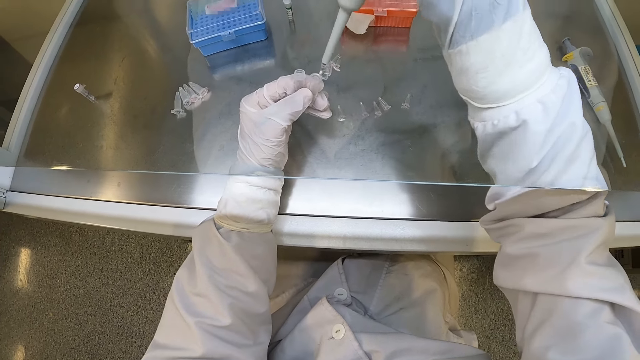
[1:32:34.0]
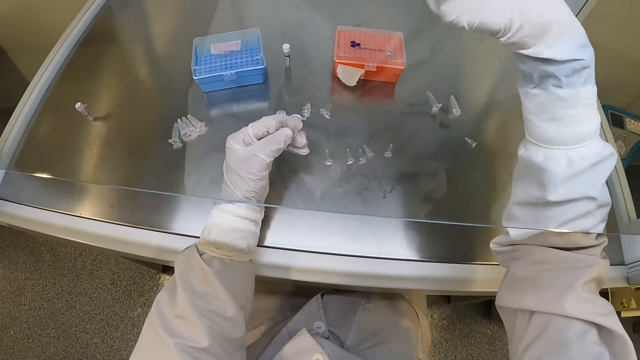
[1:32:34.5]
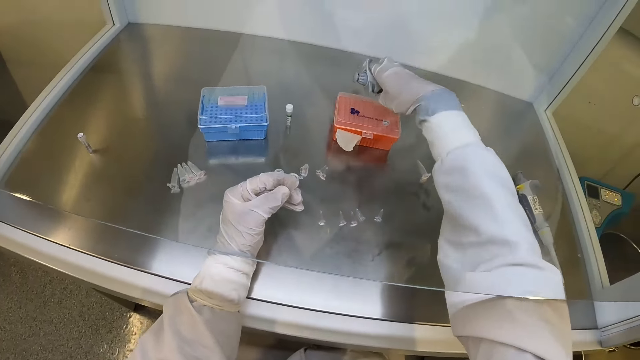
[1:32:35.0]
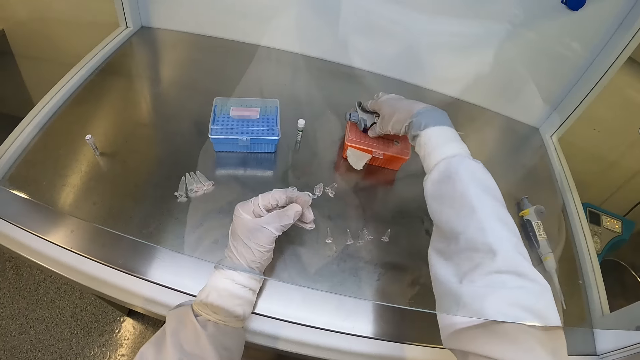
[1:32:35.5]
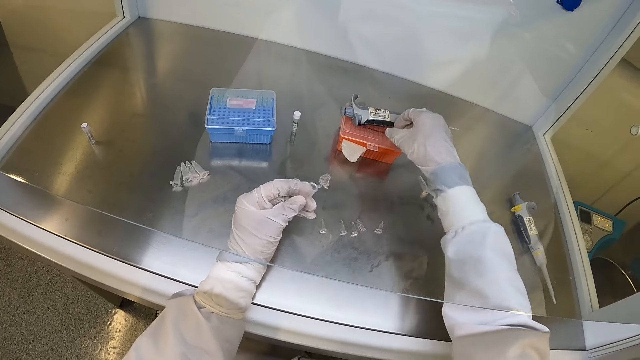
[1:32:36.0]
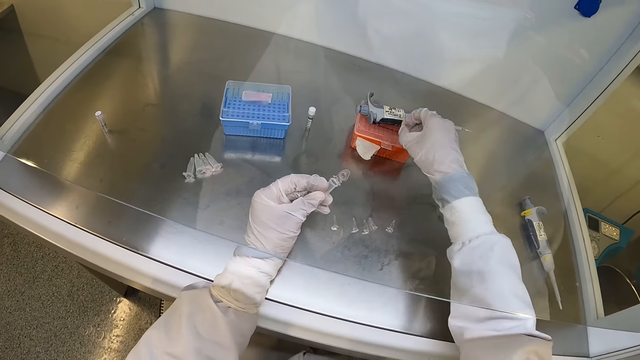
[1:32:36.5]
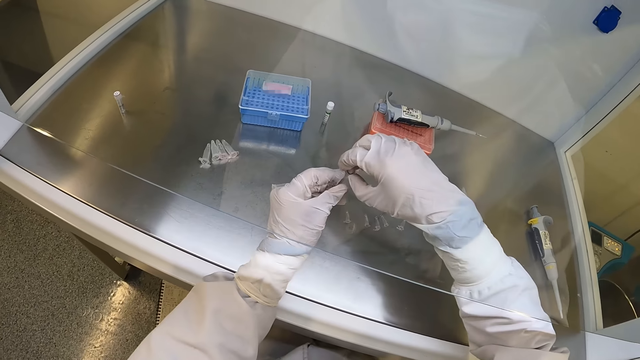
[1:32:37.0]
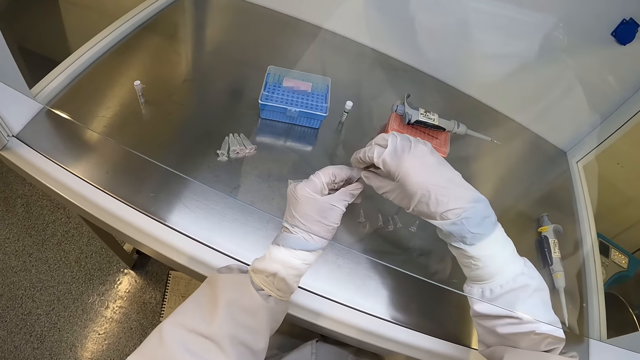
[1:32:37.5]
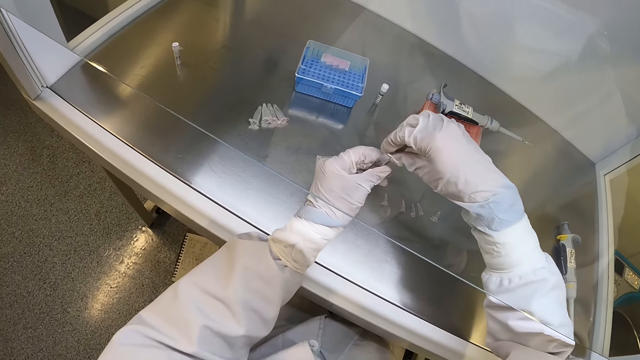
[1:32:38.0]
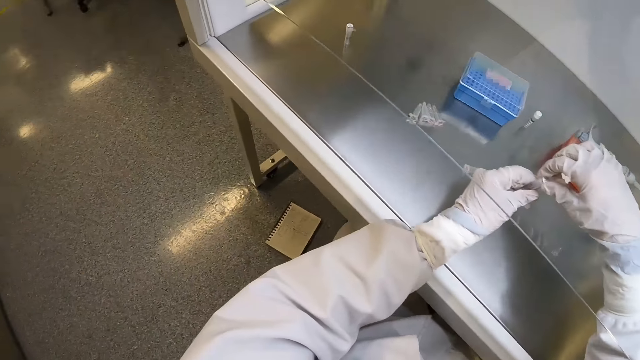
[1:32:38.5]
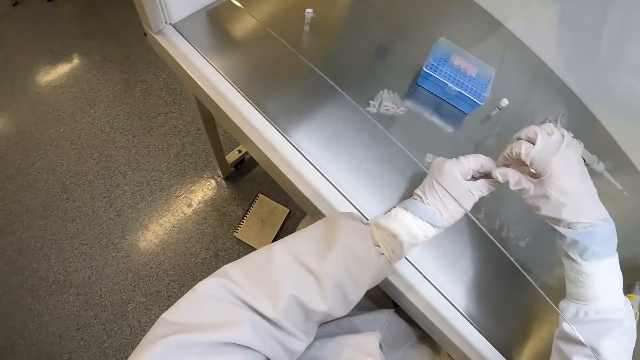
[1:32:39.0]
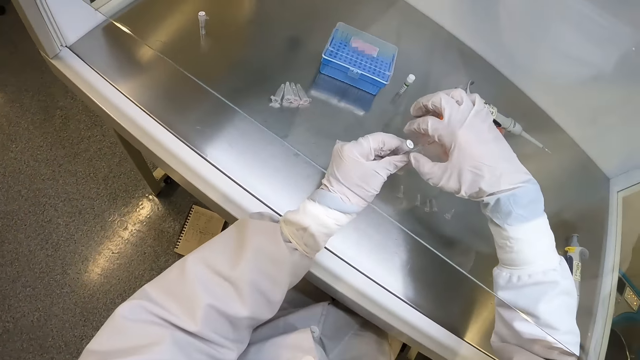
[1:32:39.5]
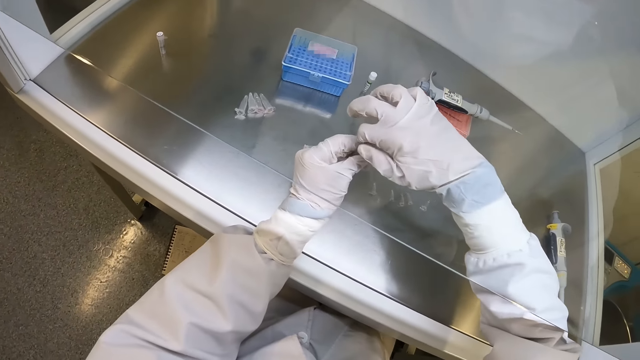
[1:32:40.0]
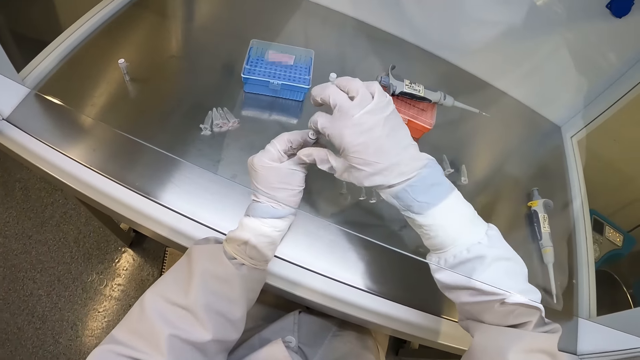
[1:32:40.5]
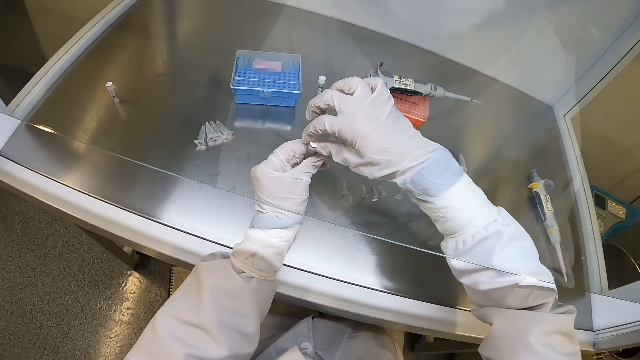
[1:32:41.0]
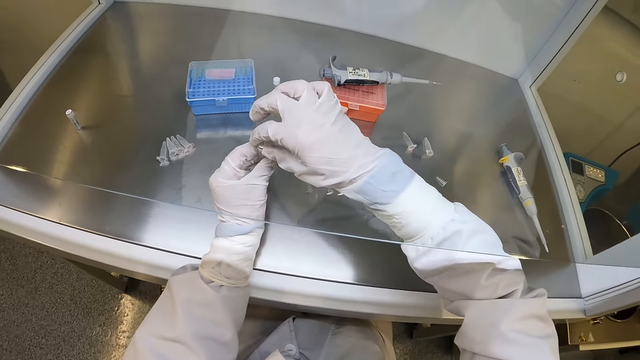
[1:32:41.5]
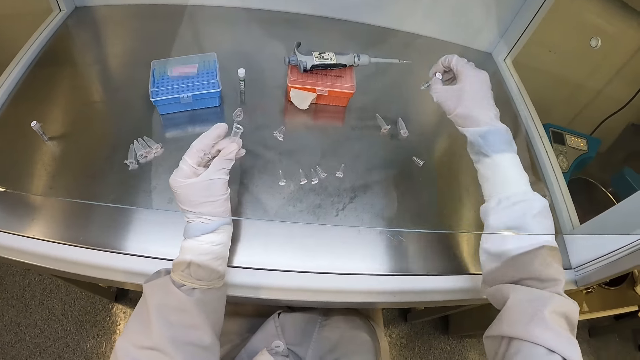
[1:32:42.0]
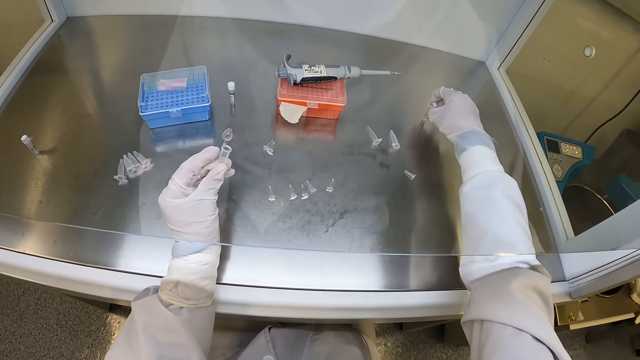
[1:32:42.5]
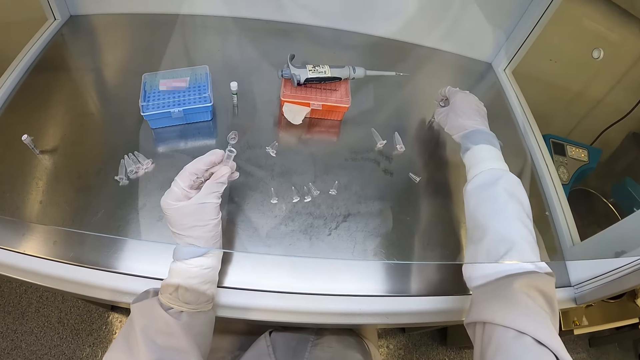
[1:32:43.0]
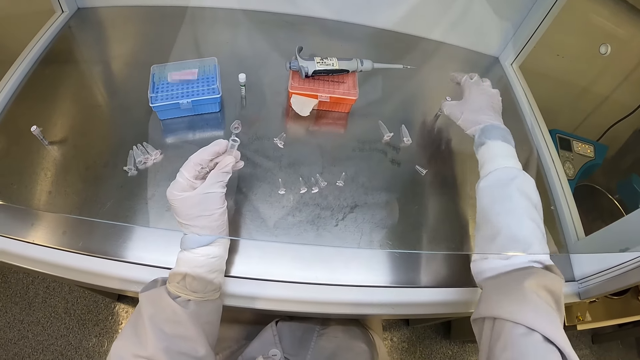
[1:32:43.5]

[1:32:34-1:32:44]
The camera wearer drops the pipette or micropipette in his right hand on the plastic box on the table. He holds the tube or small glass bottle and holds a microtube. He holds the microtube and holds the tube. He picks up the cover from the plastic box on the table with his right hand. He closes the small glass bottle in his left hand with the cover in his right hand. He holds the microtube. He takes the small glass bottle from his left hand with his right hand. He places the small glass bottle in his right hand on the table. He holds the microtube.

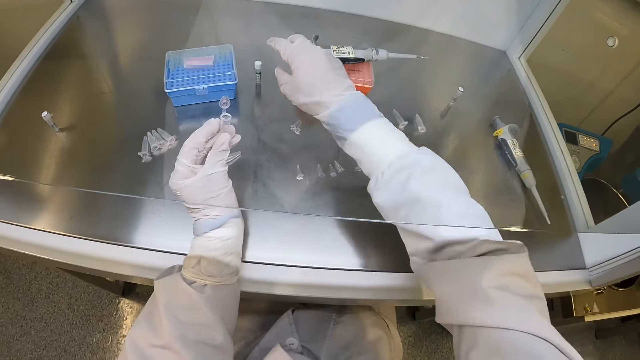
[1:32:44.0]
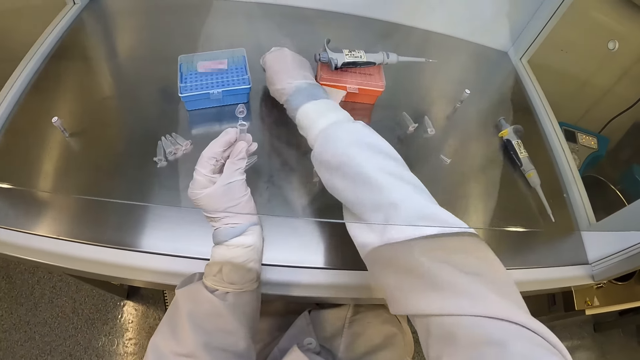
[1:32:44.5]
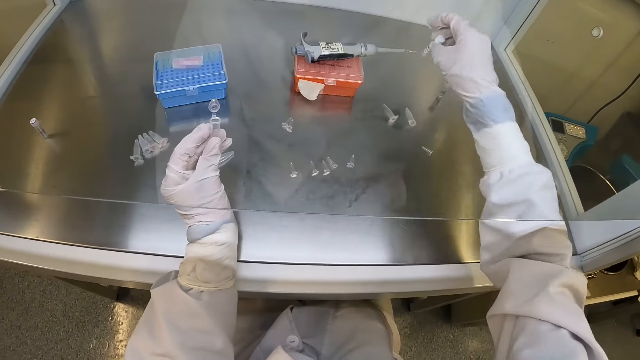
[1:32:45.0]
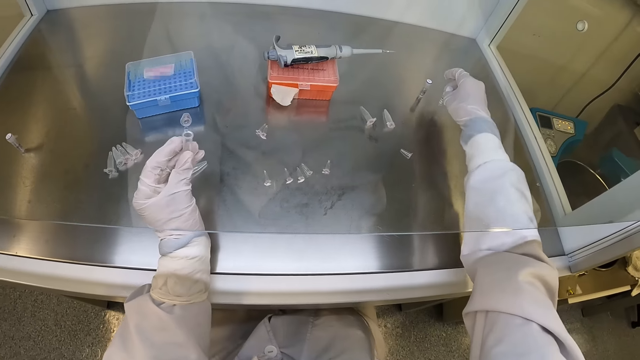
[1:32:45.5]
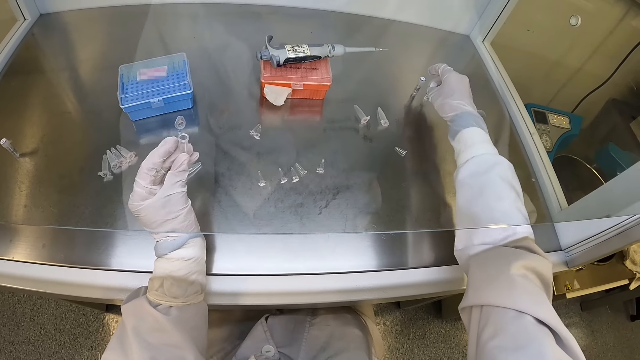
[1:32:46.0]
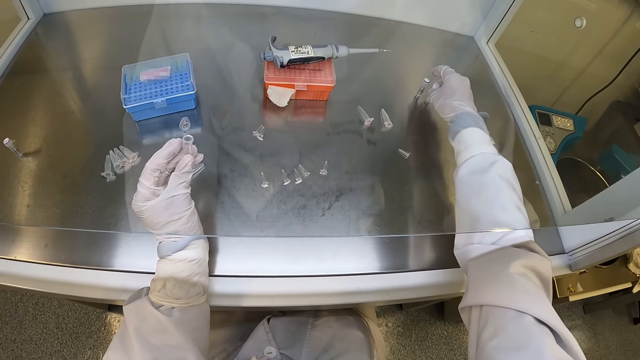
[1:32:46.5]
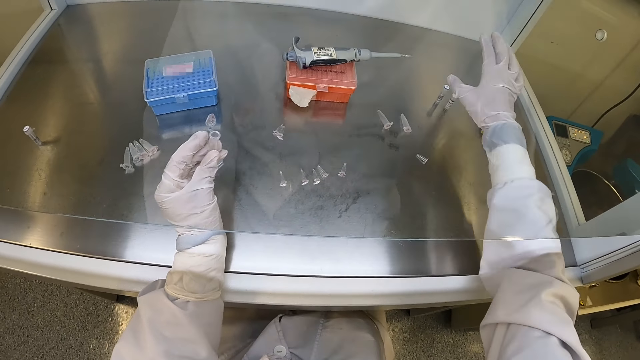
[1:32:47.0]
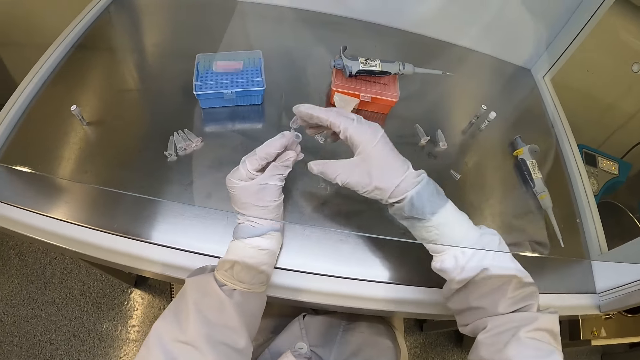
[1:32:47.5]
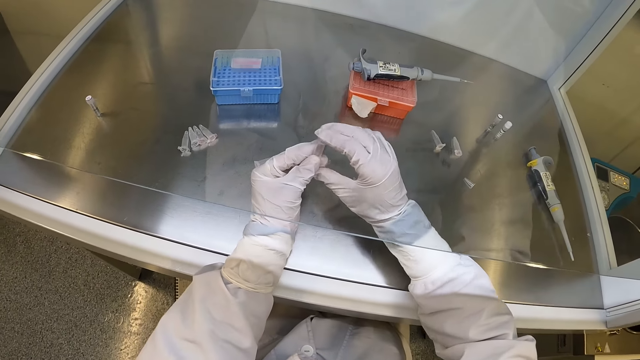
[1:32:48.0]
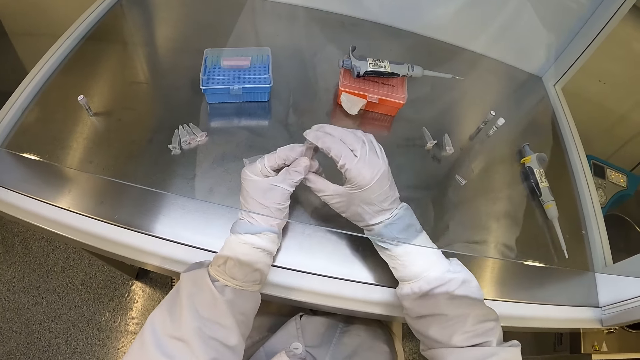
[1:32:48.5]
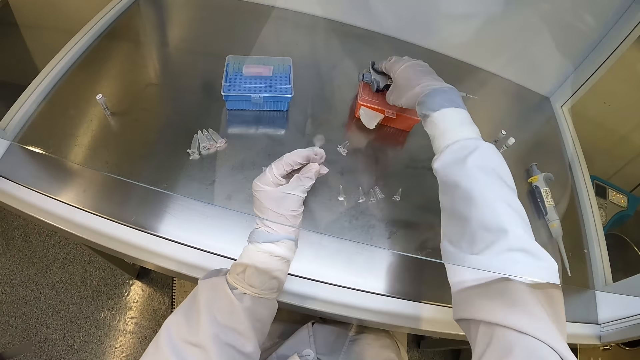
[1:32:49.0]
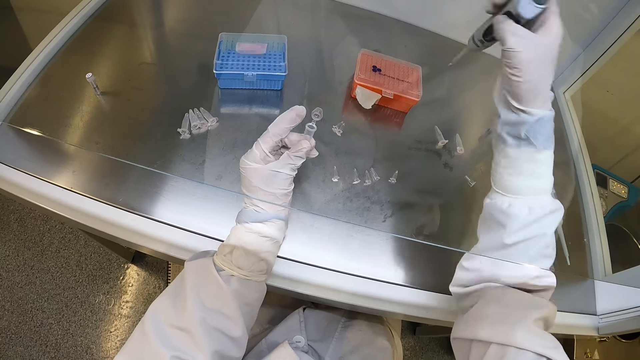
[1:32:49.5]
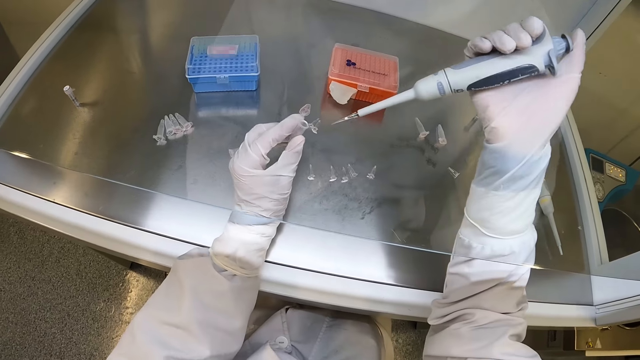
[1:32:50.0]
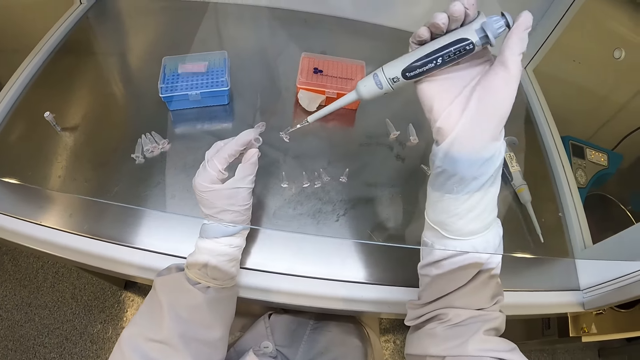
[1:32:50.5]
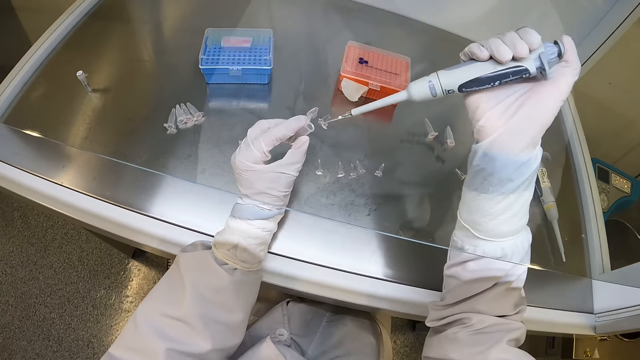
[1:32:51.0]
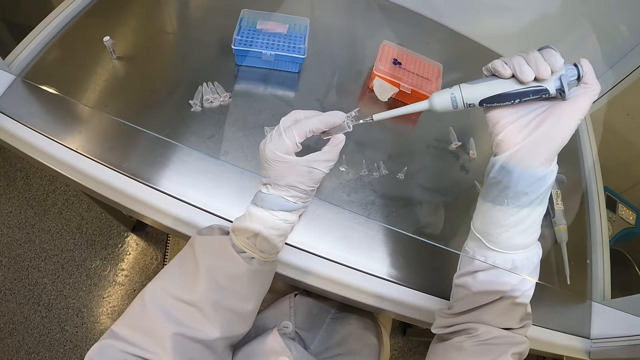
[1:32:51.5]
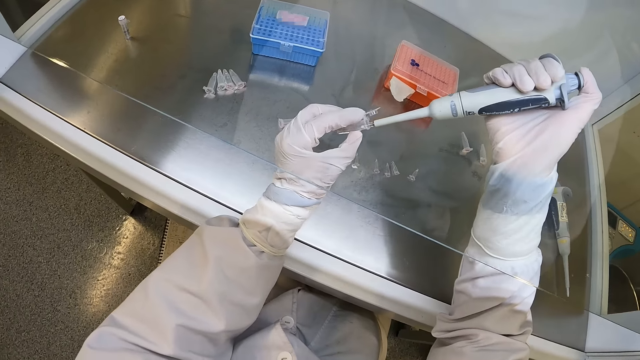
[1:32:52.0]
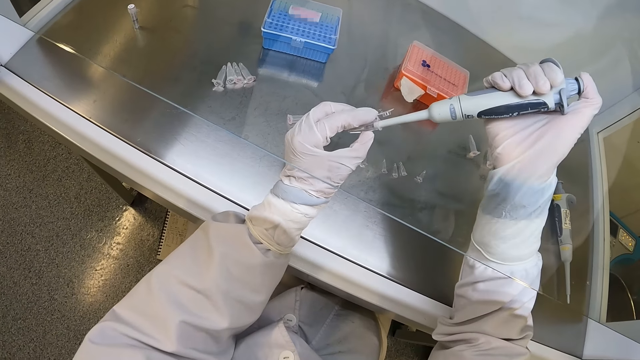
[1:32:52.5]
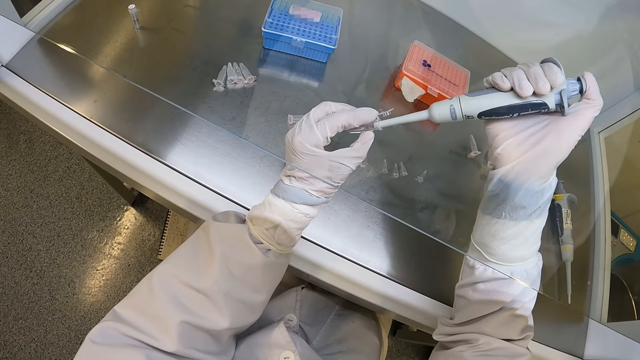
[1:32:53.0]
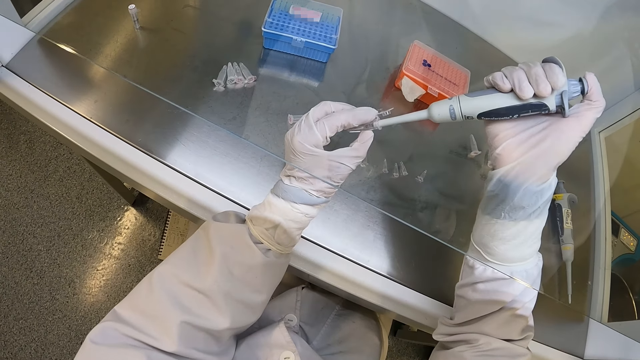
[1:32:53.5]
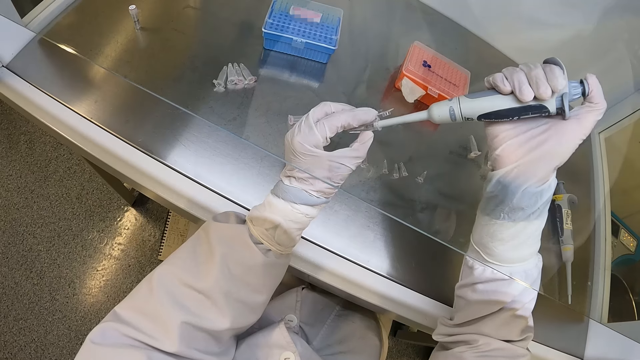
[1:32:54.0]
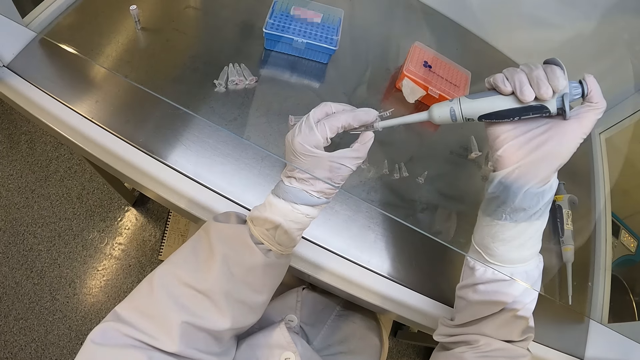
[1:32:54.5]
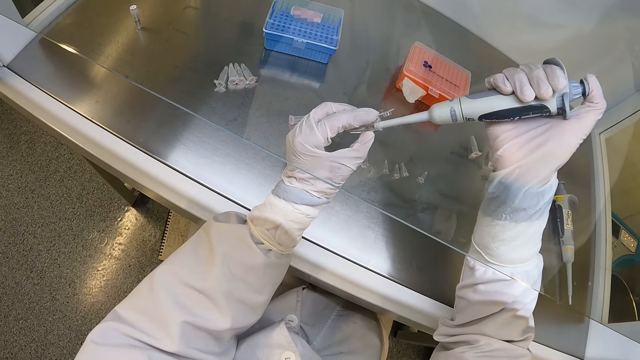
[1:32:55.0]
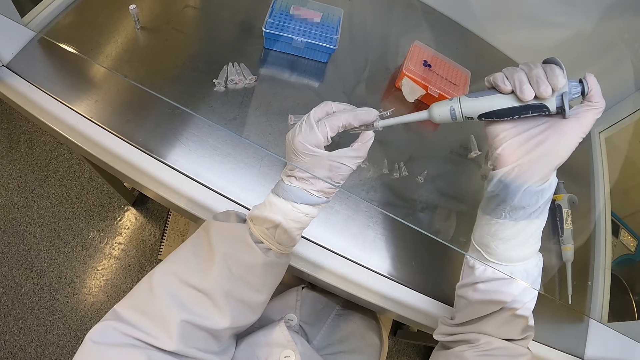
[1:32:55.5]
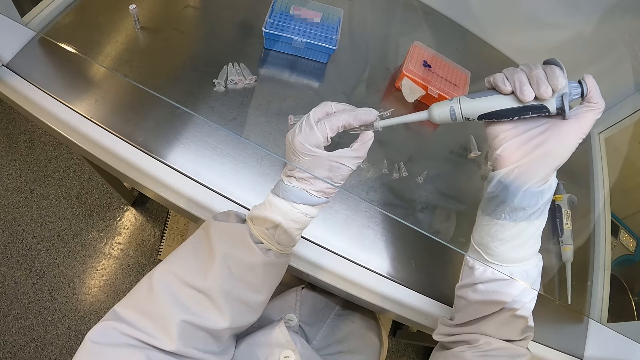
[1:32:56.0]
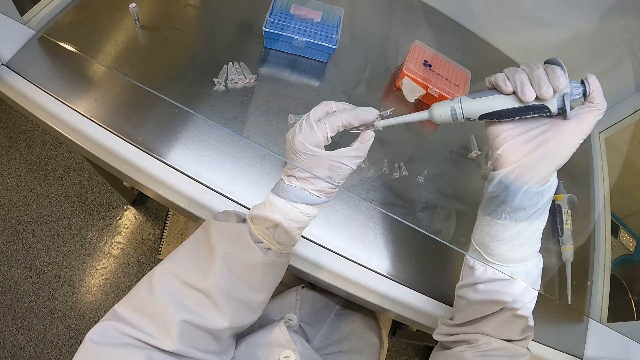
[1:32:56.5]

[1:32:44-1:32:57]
The camera wearer moves the tube or small glass bottle to the right side of the biosafety cabinet and holds the microtube or plastic container. He picks up the small glass bottle from the table with his right hand. He places the small glass bottle in his right hand on the table. He presses the microtube cap. He closes the plastic container in his left hand with his right hand. He picks up the pipette or micropipette from the plastic box on the table with his right hand. He holds the microtube. He inserts the pipette in his right hand into the plastic container in his left hand. He holds the microtube again. He pumps the micropipette. He takes the liquid sample from the plastic container in his left hand with the pipette in his right hand.
